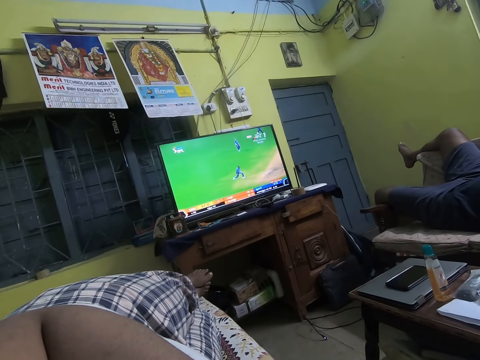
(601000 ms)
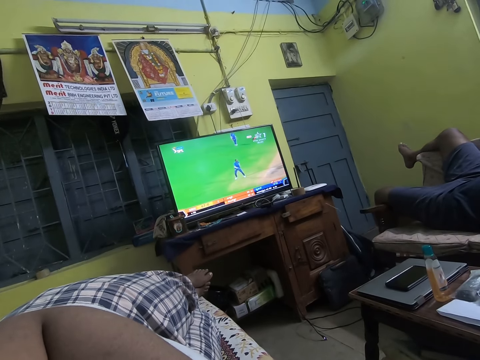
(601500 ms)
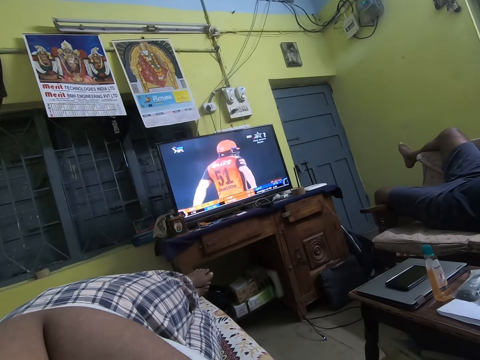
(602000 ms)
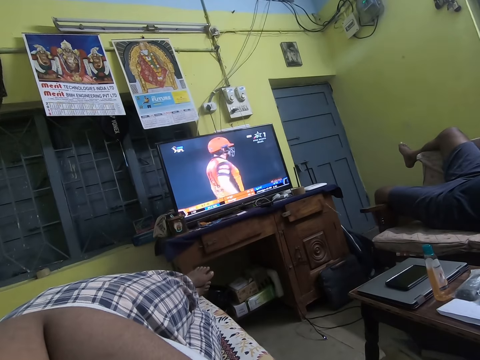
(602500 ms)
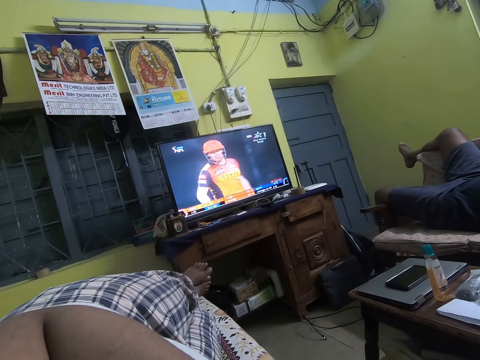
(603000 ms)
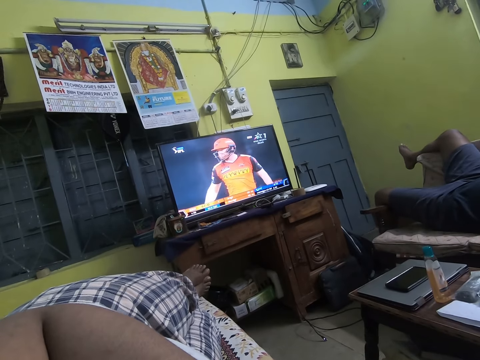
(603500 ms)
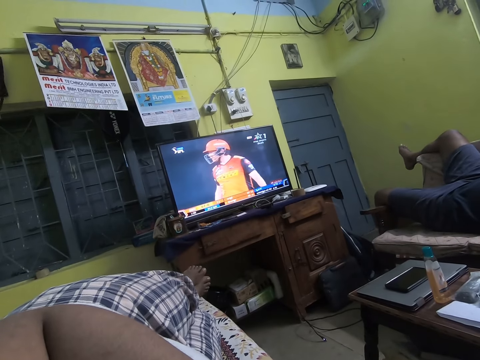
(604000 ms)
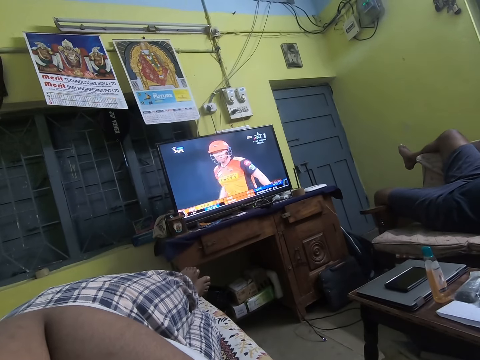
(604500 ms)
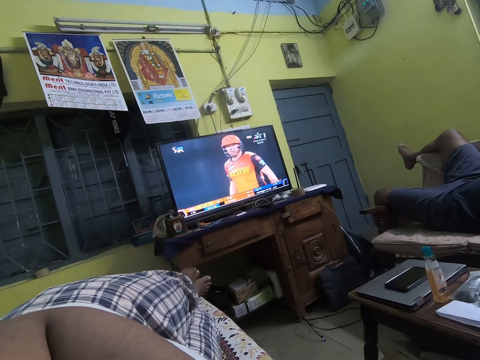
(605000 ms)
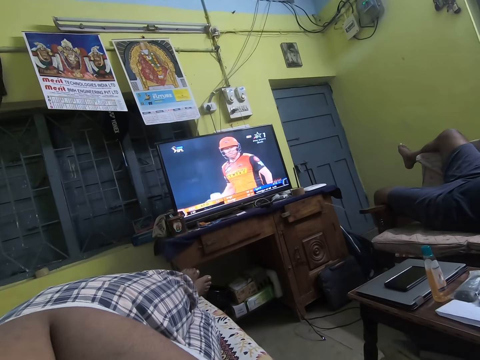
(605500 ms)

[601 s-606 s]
The camera wearer and a person stare at the television.

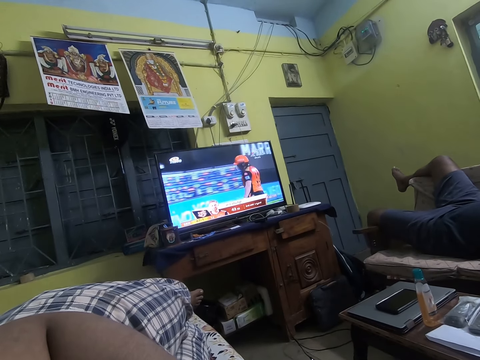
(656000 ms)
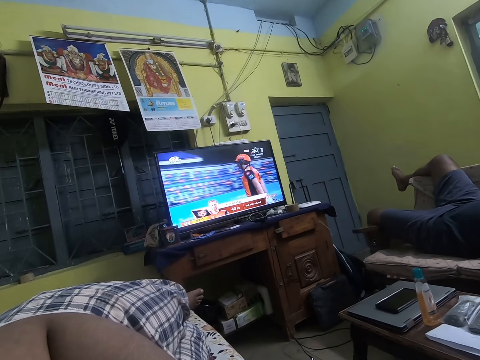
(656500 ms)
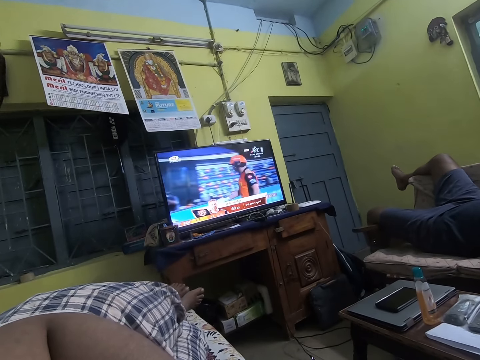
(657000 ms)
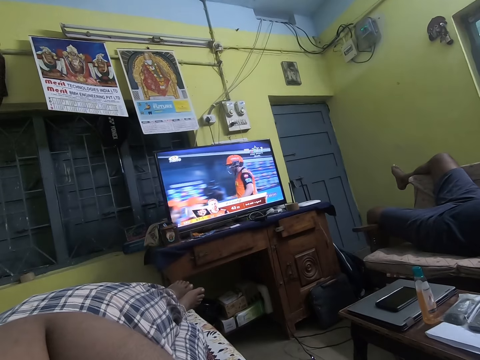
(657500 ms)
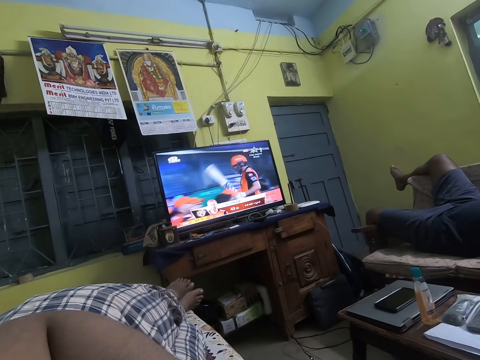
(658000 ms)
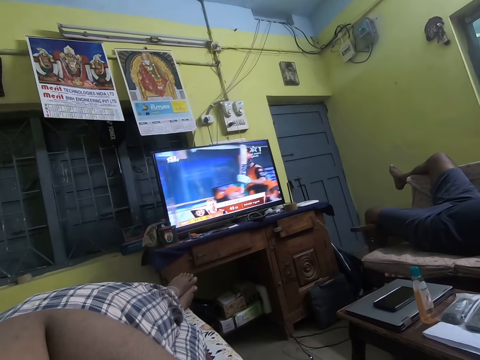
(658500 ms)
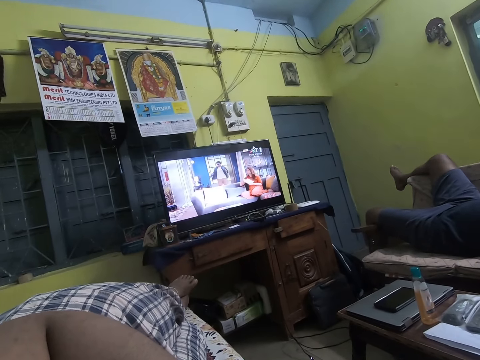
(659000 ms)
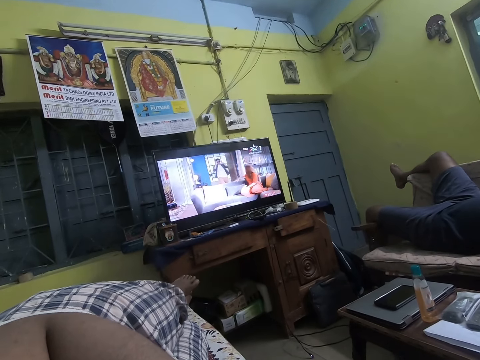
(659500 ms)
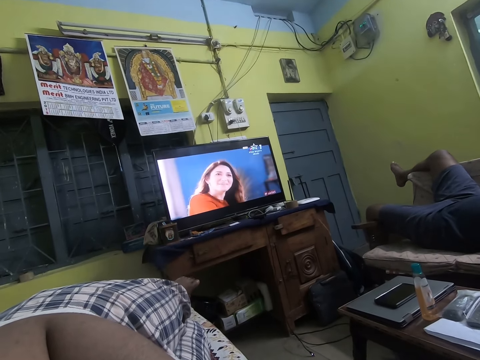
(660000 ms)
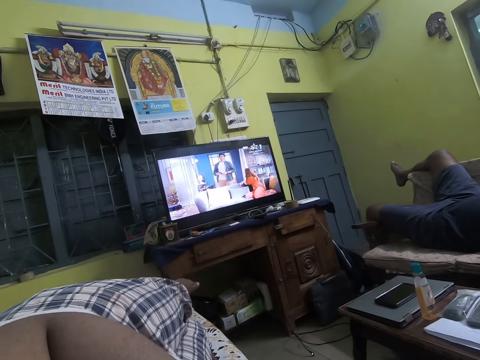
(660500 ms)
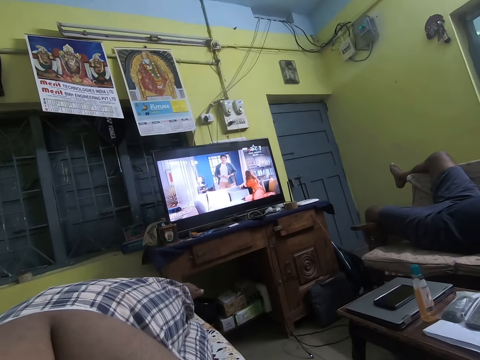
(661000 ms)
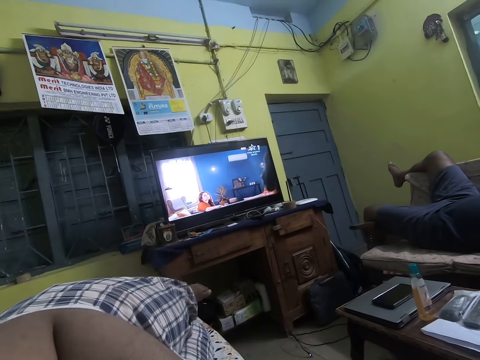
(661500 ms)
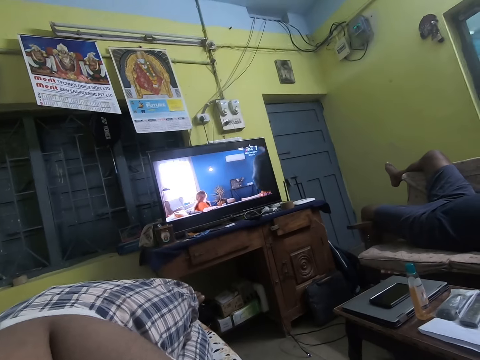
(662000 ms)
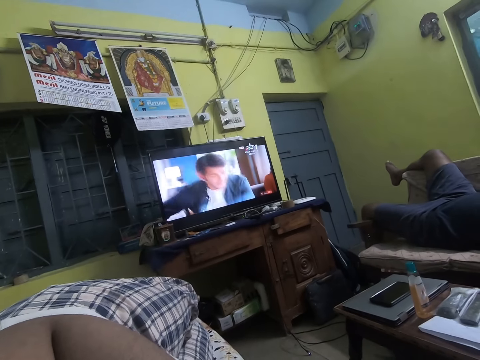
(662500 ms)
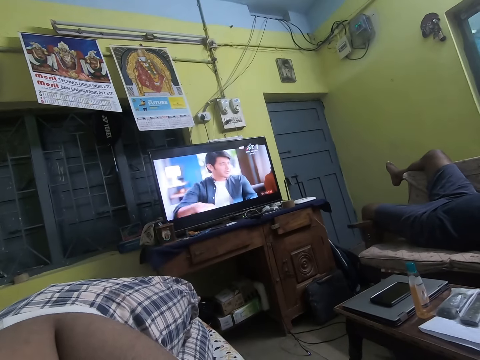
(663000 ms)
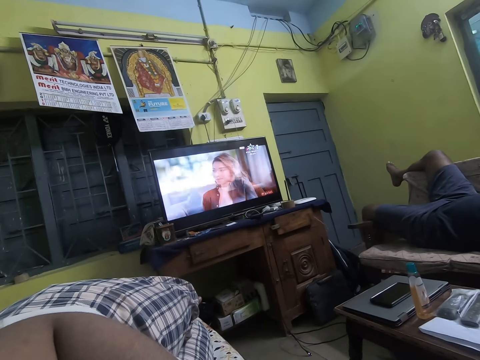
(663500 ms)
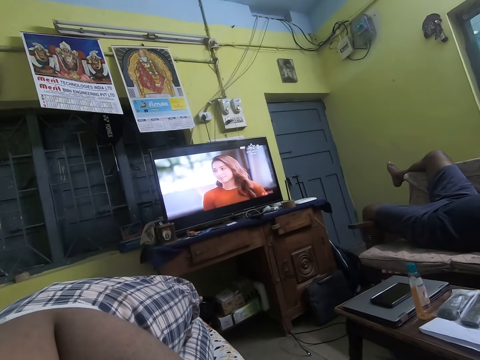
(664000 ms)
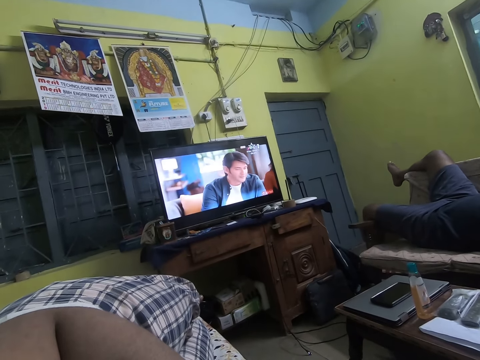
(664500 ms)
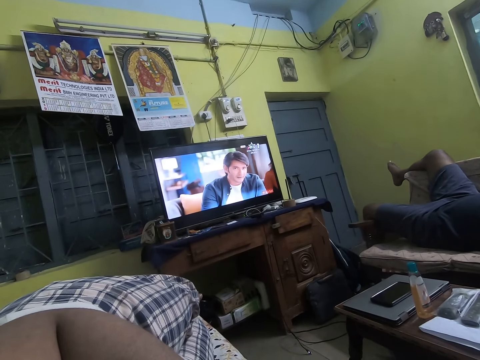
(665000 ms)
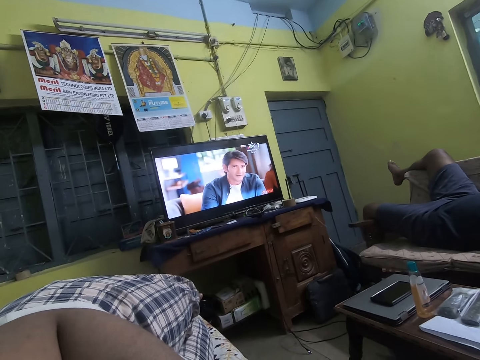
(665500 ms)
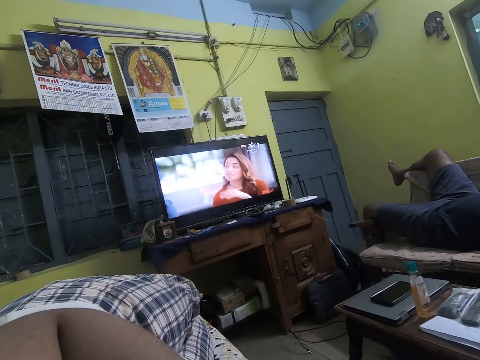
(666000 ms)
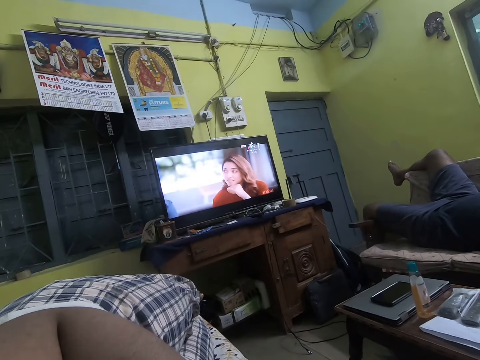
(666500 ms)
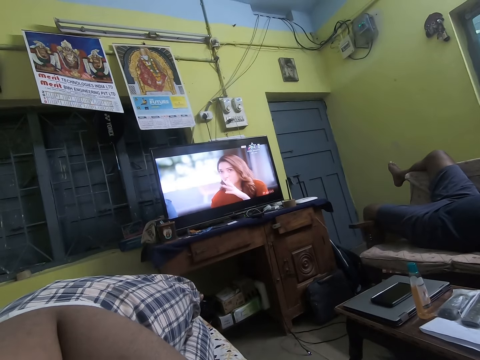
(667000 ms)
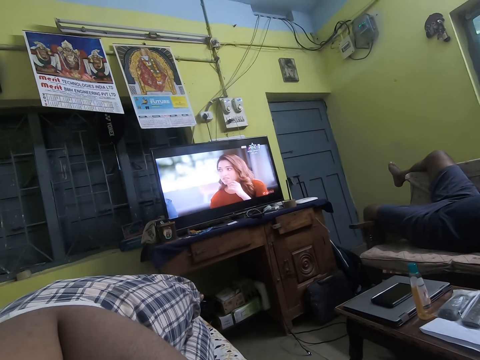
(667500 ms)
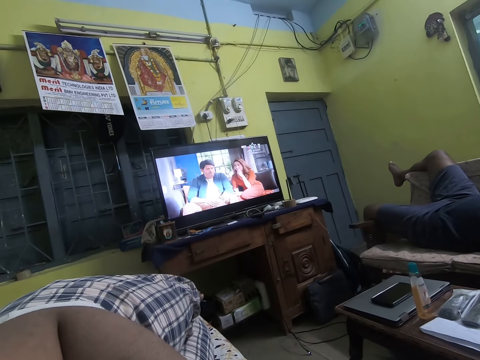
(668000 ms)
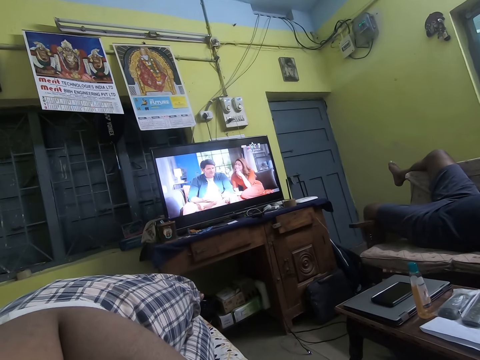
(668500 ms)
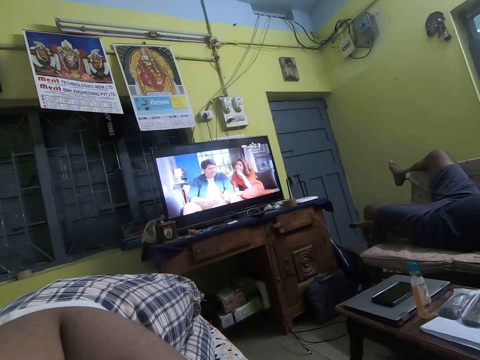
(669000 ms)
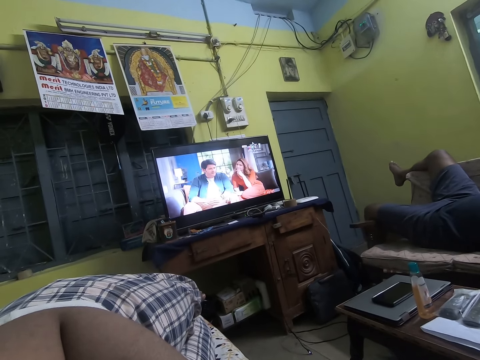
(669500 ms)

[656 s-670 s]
The camera wearer moves their feet on the seat. The camera wearer and a person stare at the television.

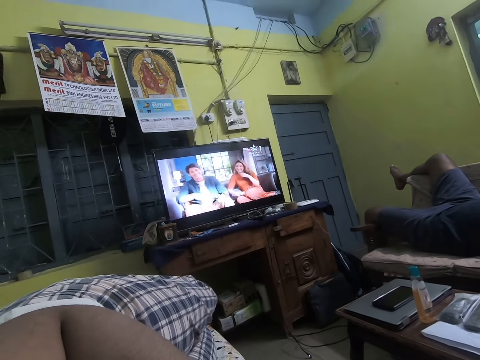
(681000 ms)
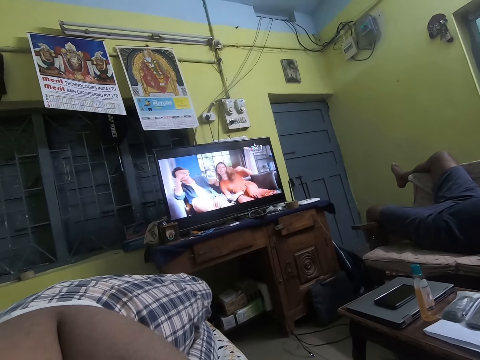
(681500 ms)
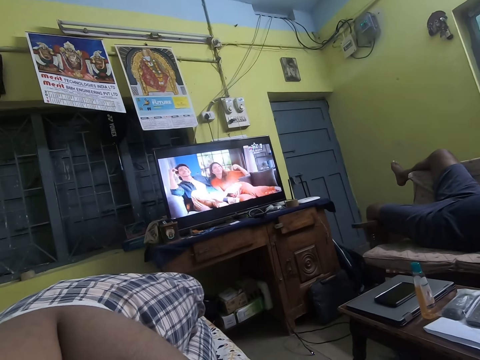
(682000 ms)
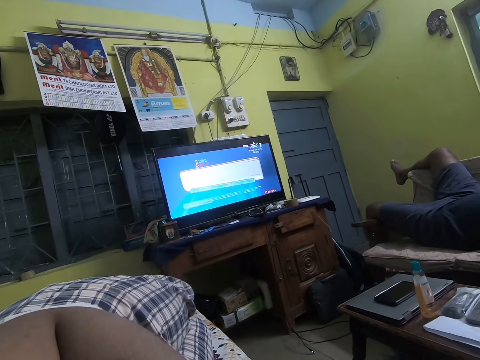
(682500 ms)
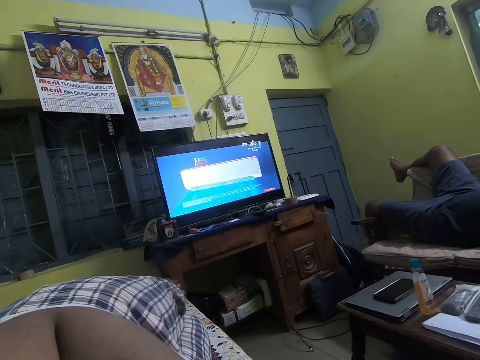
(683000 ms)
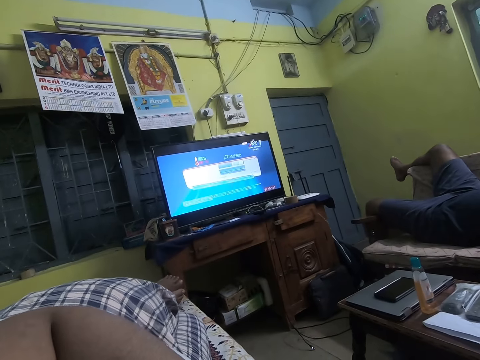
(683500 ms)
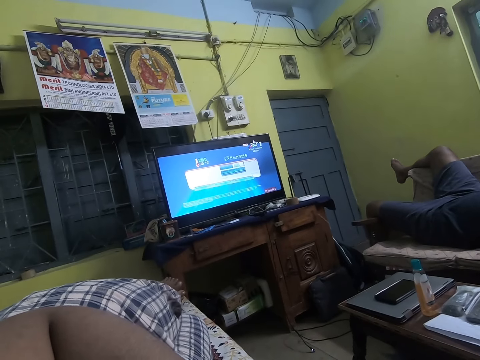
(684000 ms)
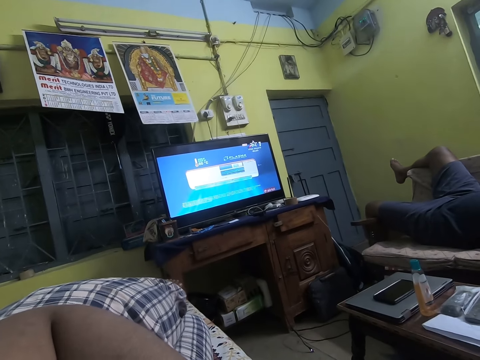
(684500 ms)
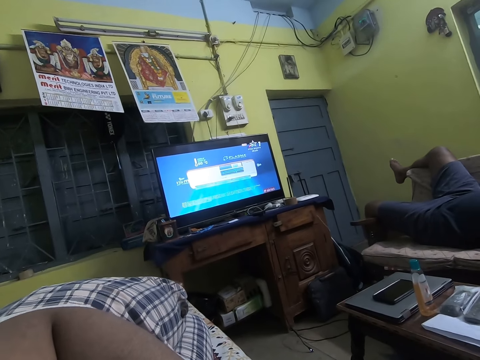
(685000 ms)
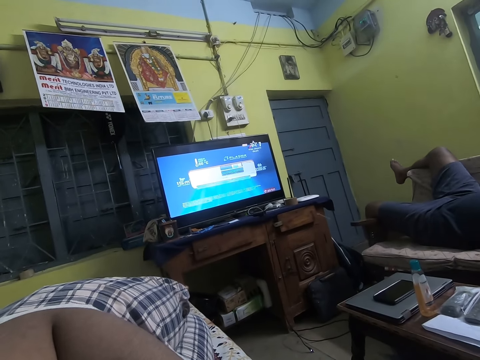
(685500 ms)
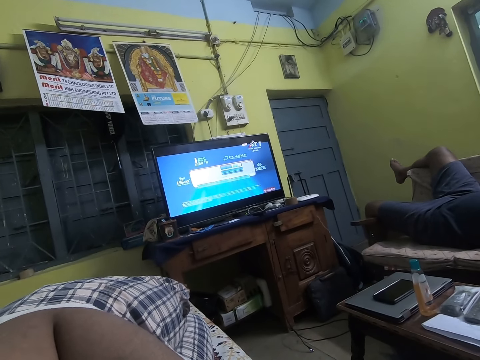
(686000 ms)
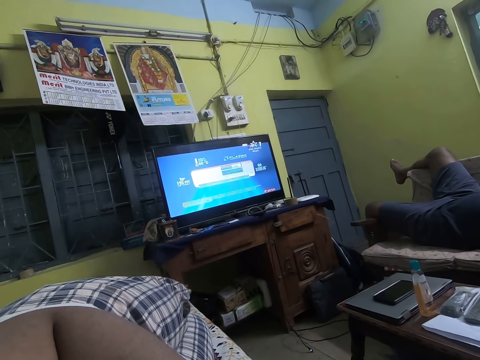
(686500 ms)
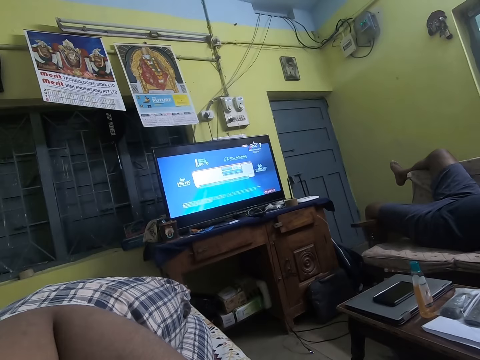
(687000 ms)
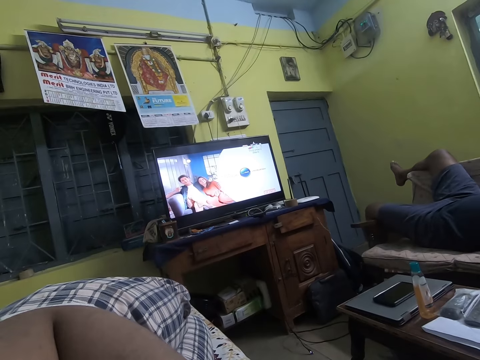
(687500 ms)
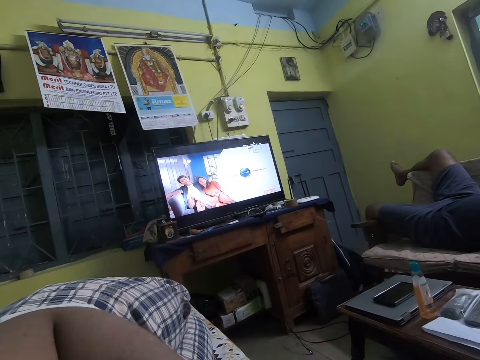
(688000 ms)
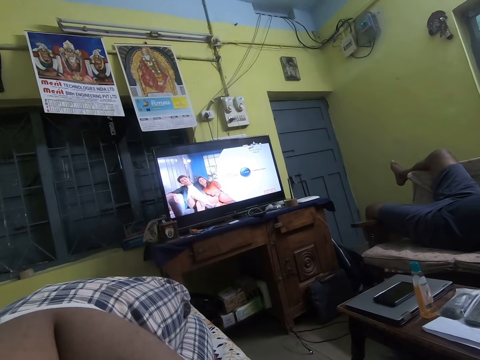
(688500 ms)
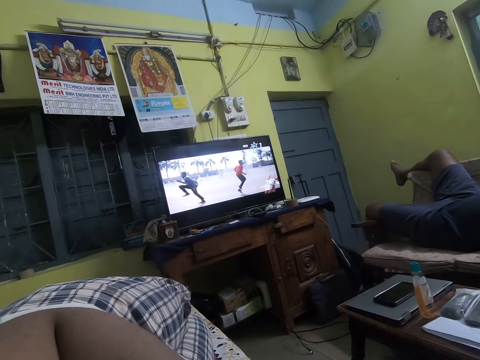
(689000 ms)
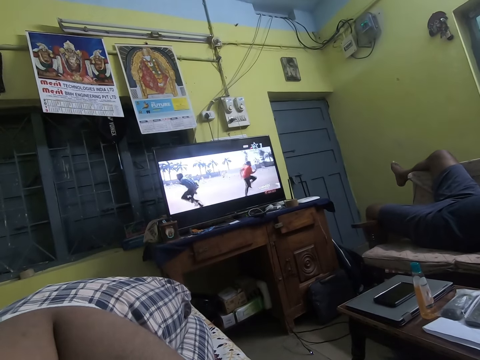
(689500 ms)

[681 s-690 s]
The camera wearer stretches their feet on the seat.
